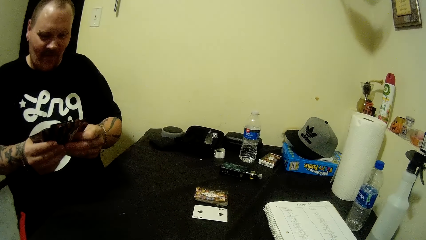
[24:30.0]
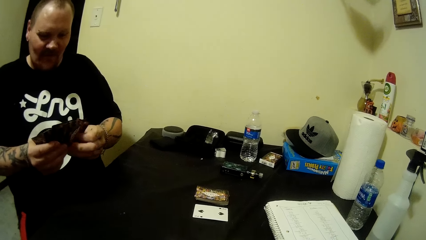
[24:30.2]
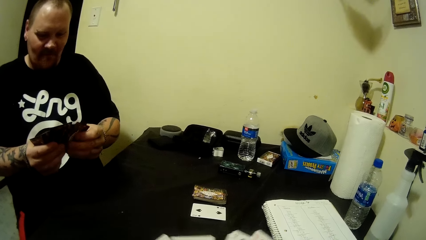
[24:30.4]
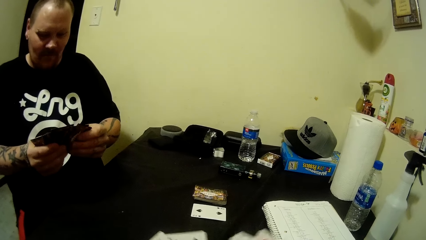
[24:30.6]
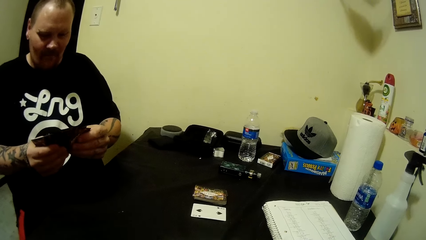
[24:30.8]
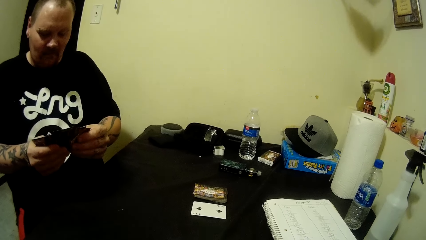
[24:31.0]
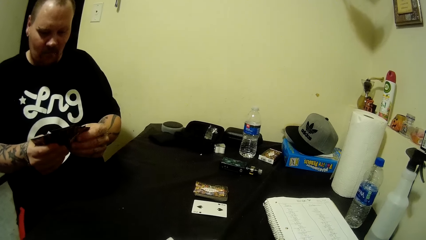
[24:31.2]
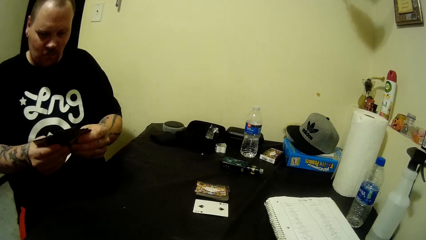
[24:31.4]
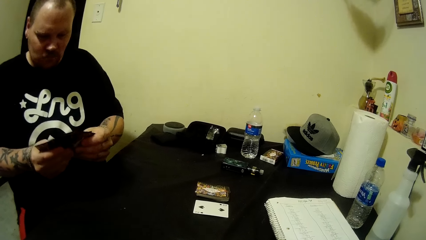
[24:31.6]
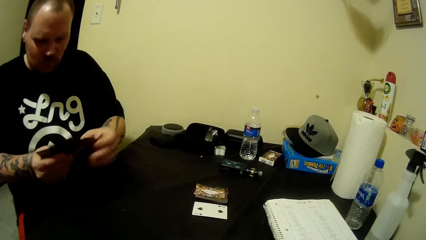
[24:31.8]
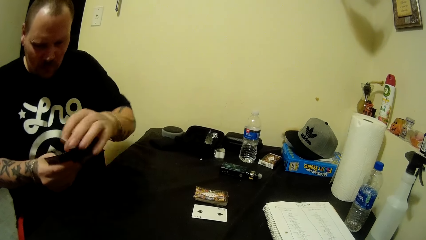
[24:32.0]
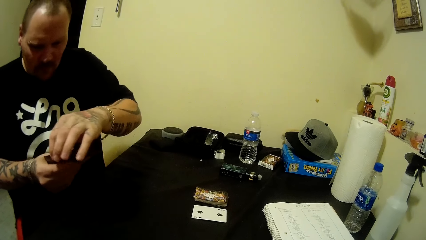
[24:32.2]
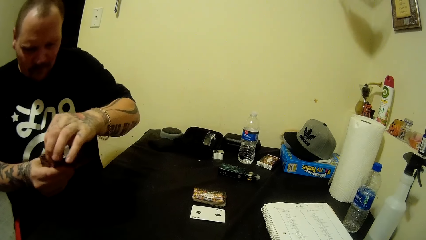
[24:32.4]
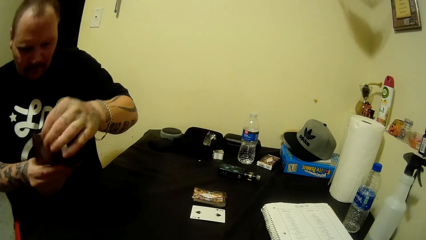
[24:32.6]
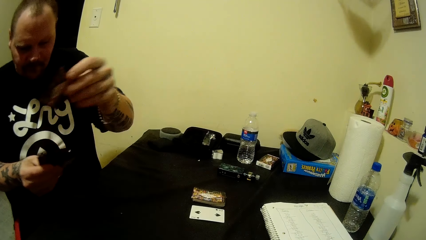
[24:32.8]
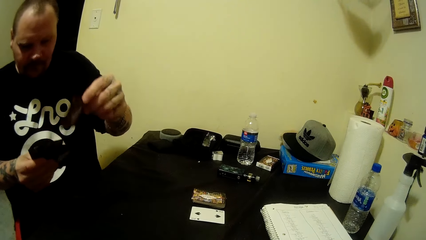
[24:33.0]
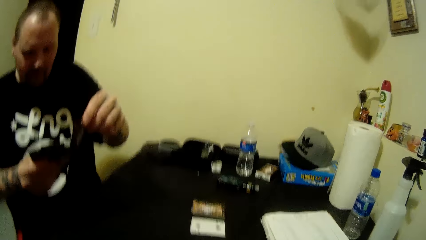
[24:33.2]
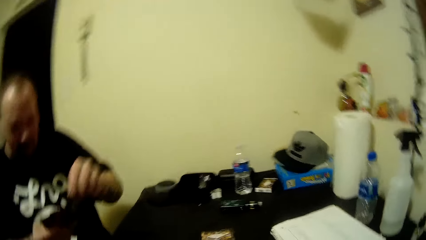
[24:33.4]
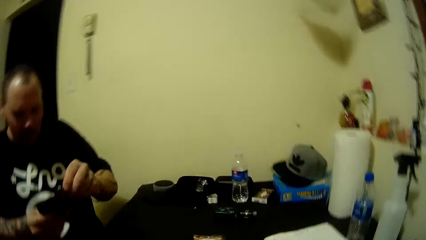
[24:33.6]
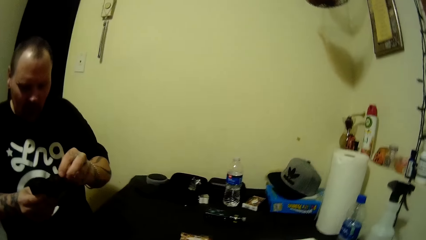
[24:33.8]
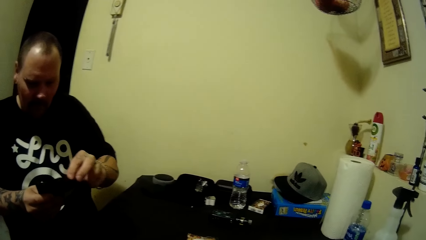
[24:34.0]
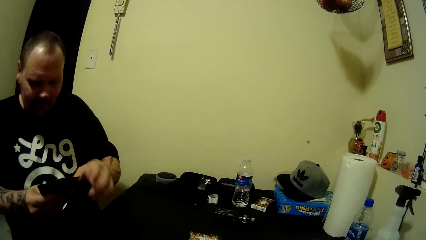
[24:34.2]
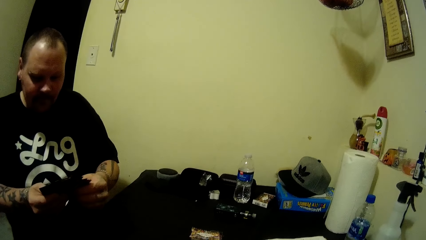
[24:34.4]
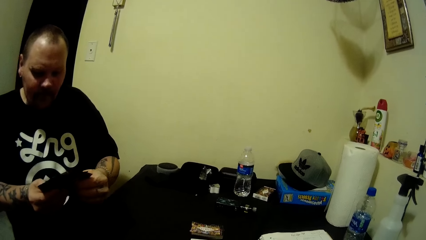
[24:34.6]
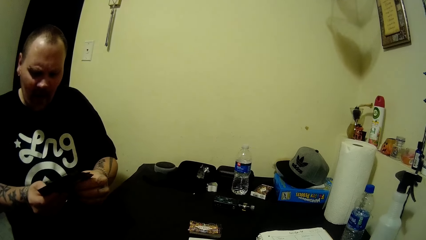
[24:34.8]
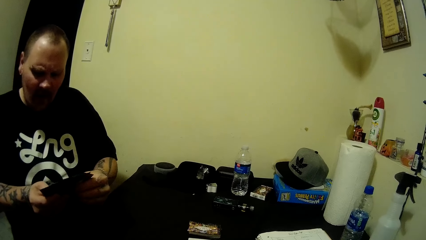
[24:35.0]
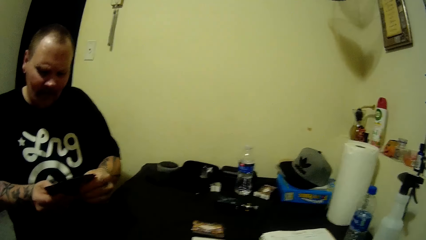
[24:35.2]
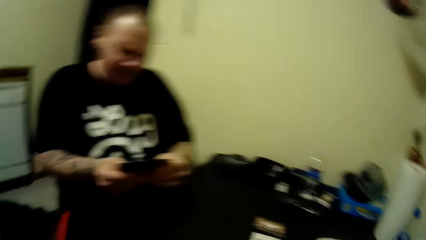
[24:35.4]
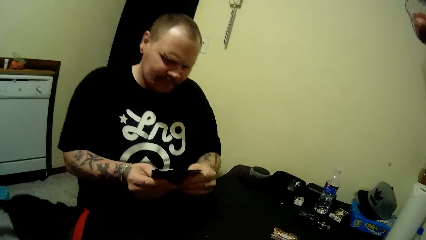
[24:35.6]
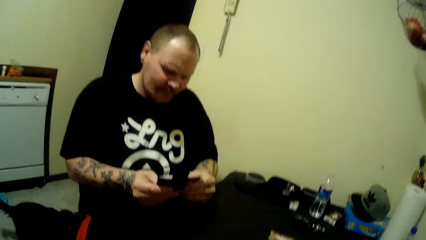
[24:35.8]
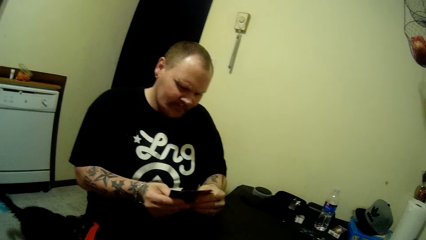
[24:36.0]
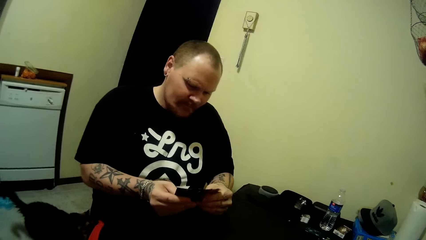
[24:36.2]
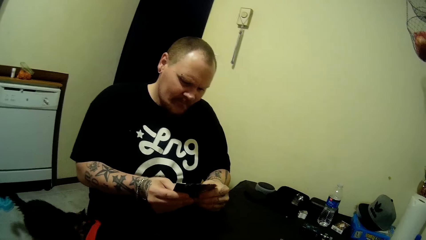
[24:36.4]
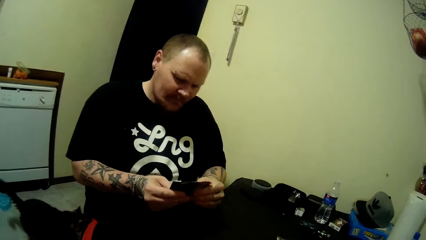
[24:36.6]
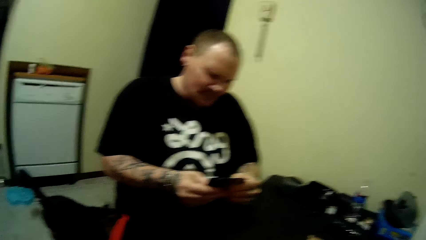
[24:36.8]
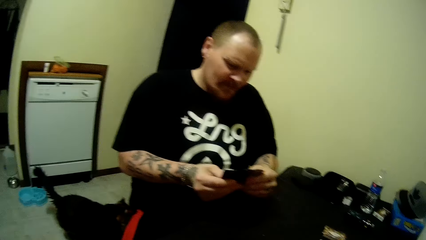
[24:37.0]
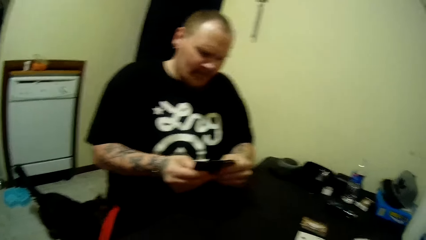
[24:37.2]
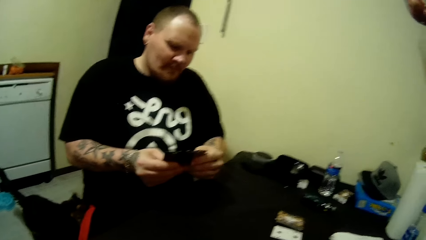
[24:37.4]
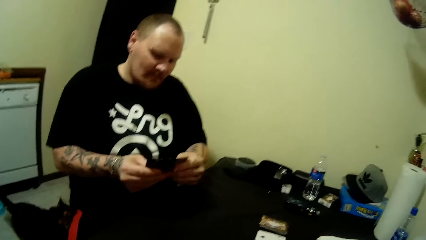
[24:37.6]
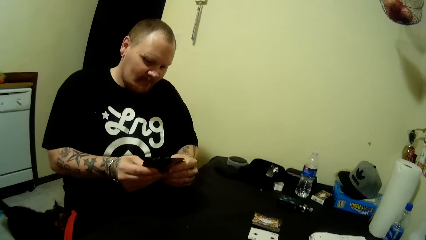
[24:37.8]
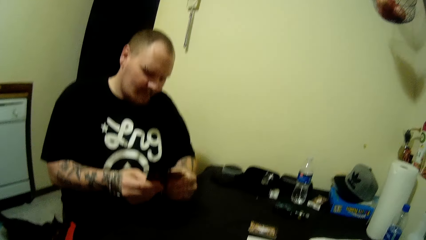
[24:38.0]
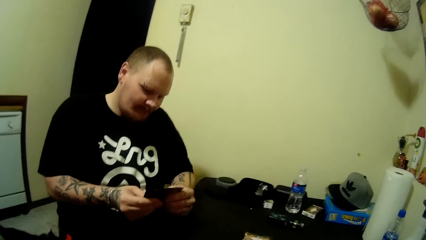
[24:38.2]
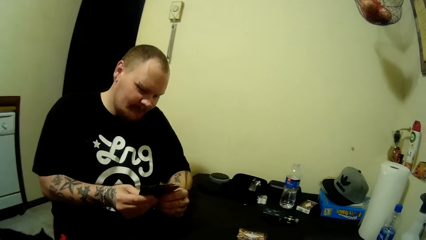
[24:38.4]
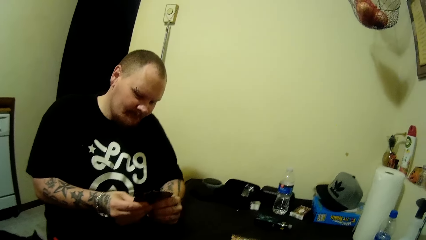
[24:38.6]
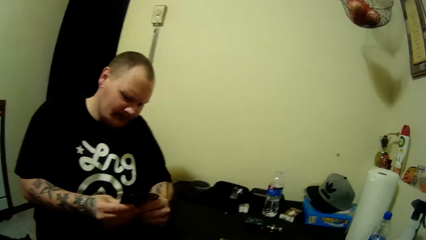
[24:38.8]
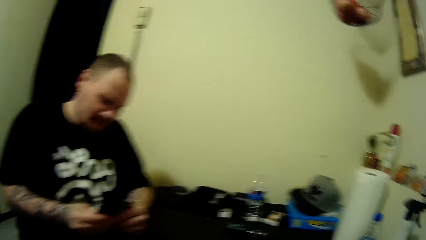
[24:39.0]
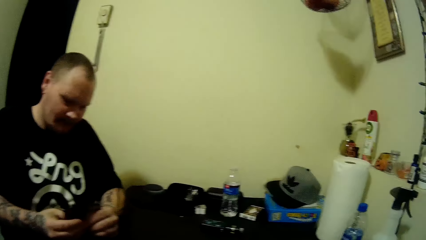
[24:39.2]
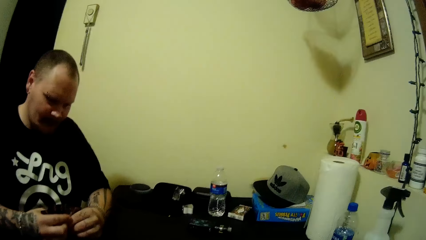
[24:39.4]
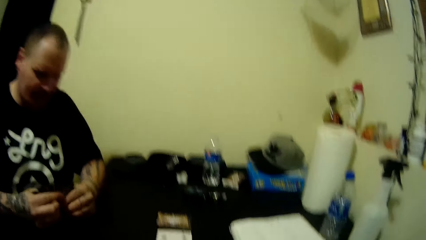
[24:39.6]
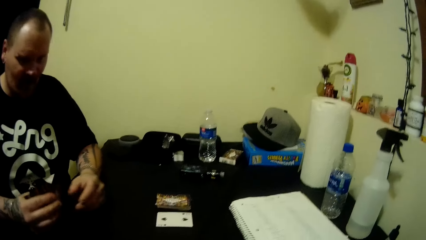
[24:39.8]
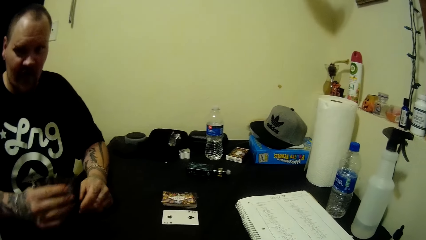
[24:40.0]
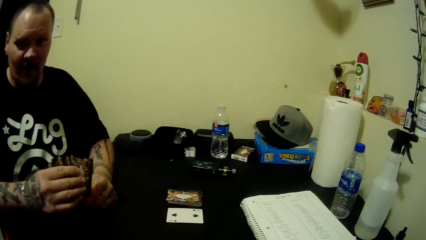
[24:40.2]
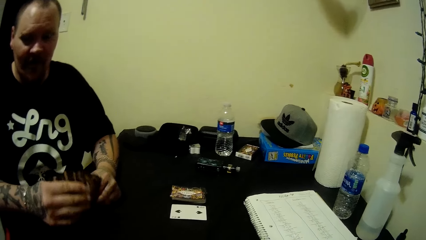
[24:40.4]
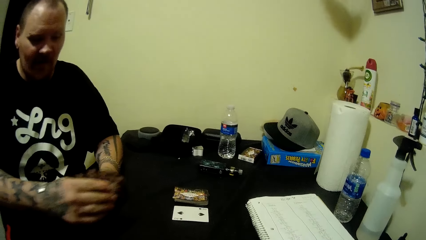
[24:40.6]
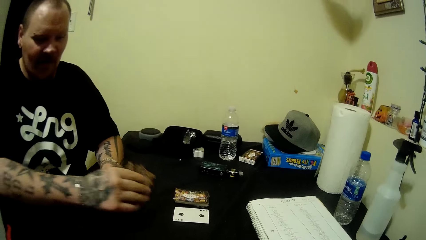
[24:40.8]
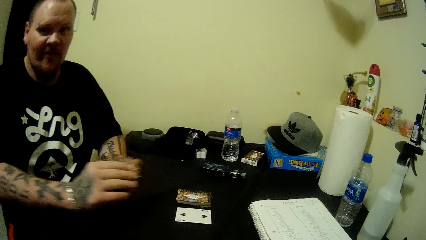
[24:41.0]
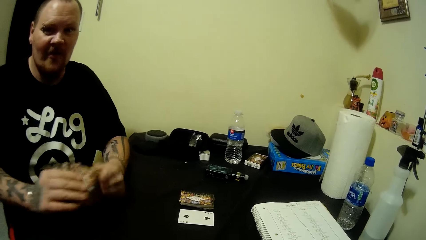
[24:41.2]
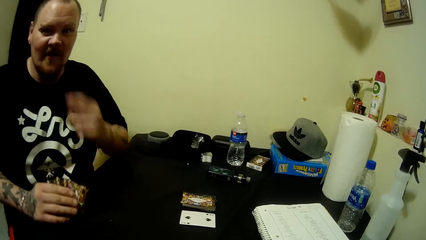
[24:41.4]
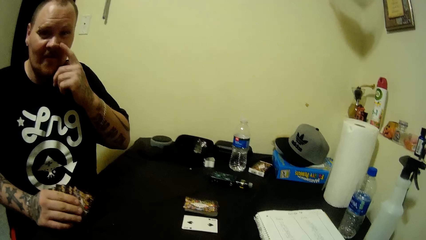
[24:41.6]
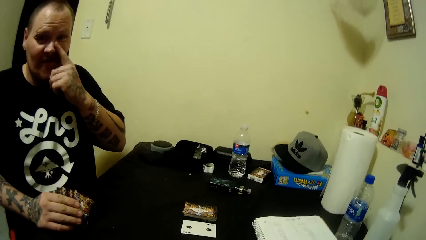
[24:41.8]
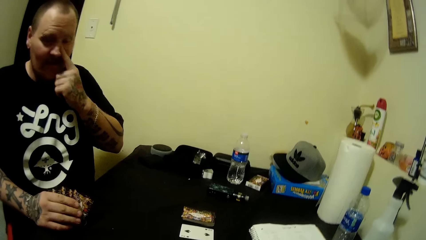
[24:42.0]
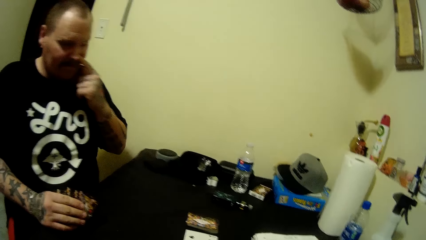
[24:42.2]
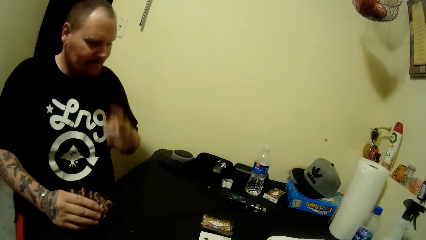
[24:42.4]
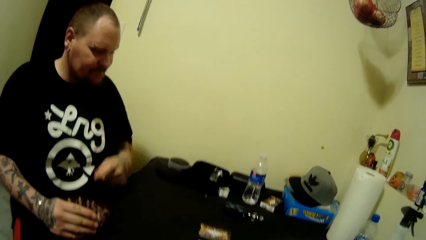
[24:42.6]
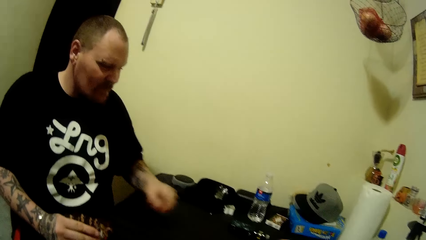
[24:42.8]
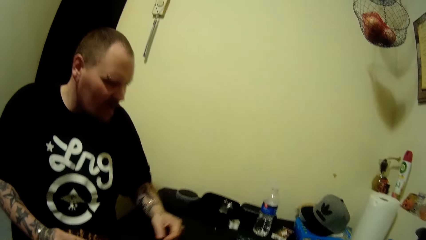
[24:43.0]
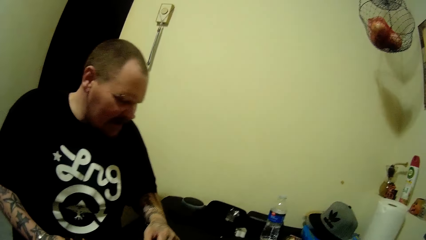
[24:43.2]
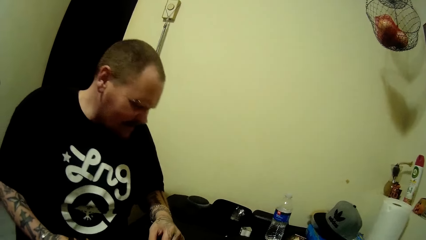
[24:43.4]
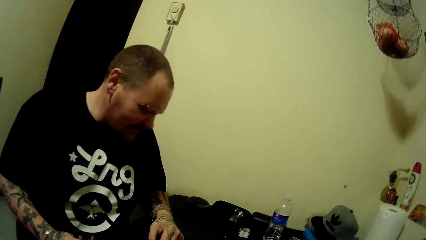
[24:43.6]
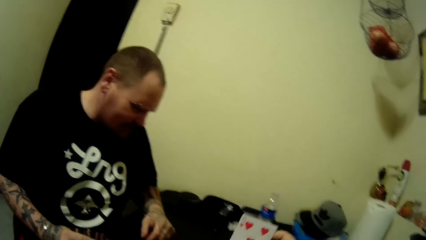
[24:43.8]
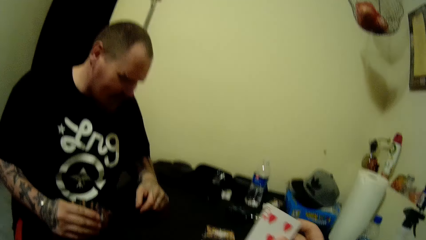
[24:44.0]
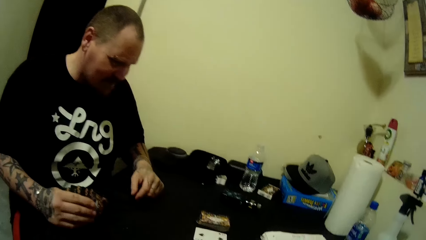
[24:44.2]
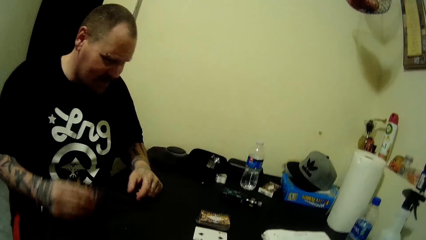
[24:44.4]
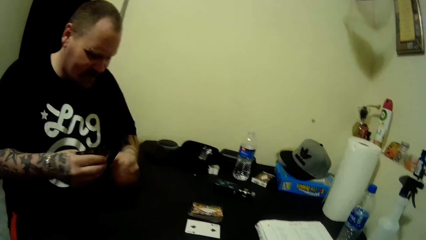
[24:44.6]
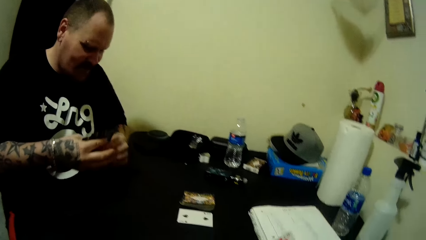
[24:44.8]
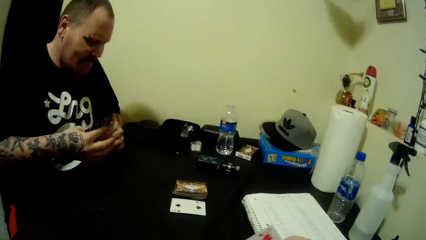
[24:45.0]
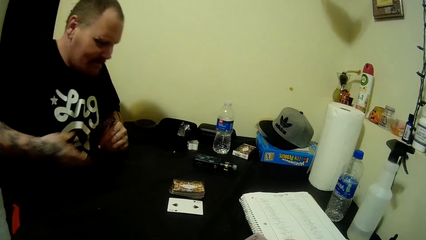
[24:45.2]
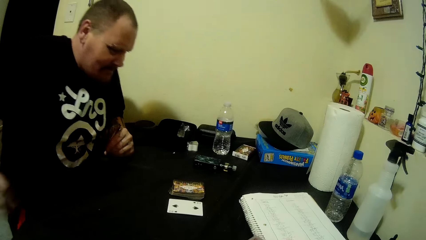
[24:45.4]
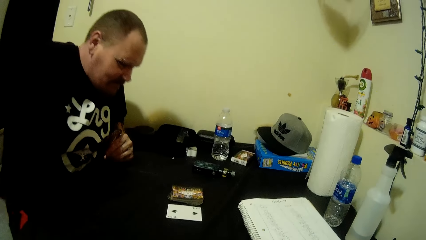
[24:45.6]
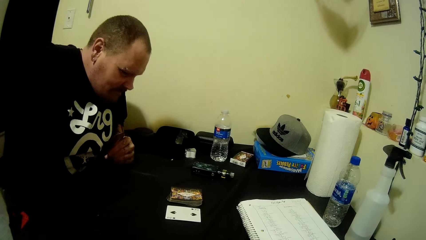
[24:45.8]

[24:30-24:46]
A man stares at the camera wearer. The man wipes the nose.
